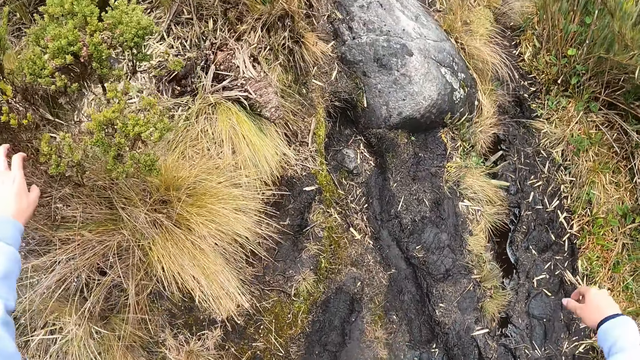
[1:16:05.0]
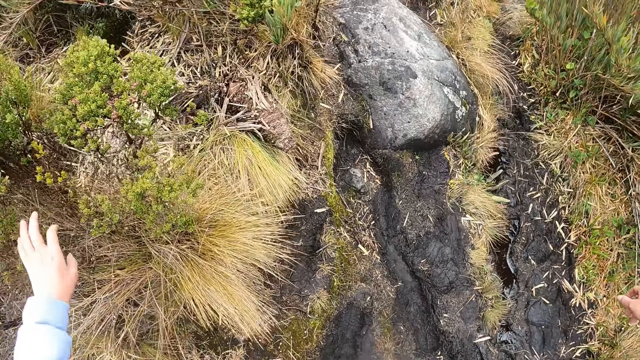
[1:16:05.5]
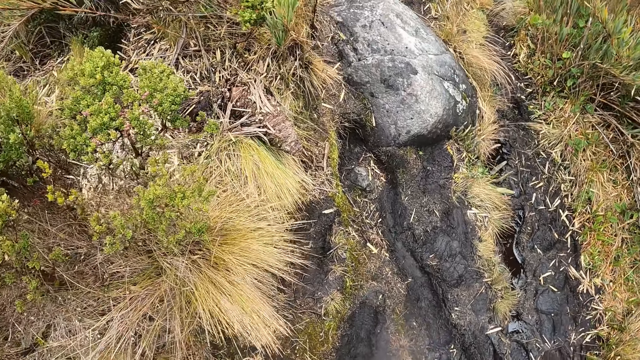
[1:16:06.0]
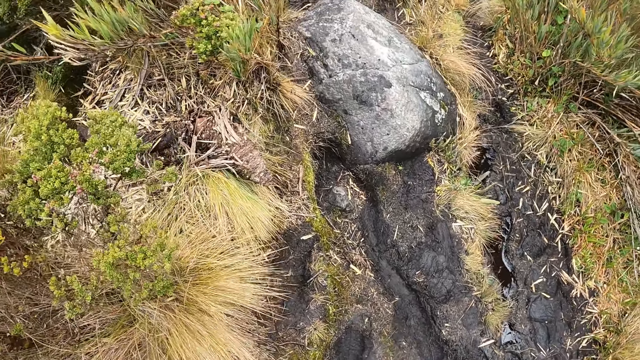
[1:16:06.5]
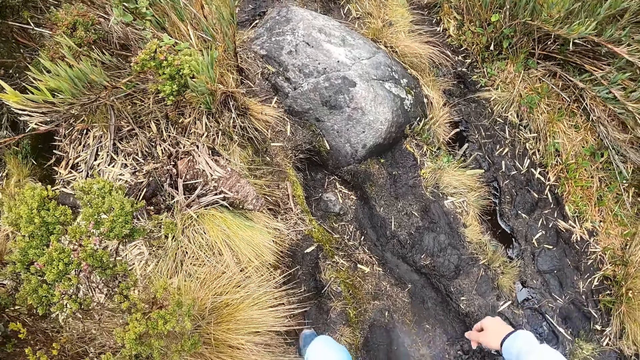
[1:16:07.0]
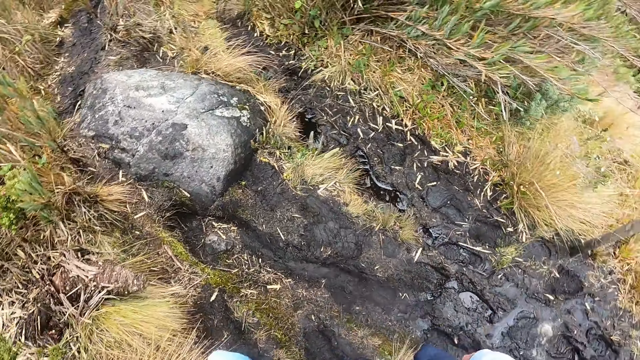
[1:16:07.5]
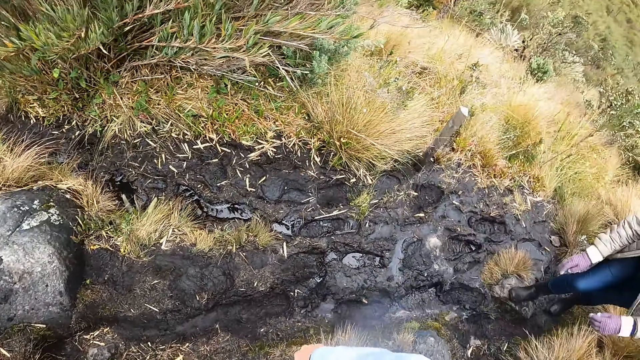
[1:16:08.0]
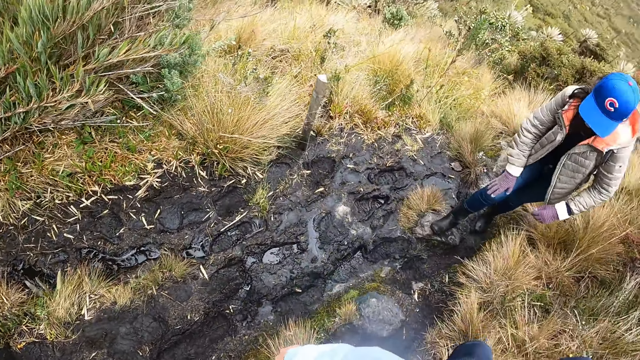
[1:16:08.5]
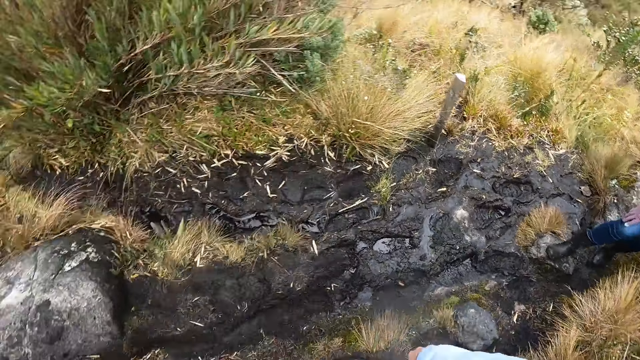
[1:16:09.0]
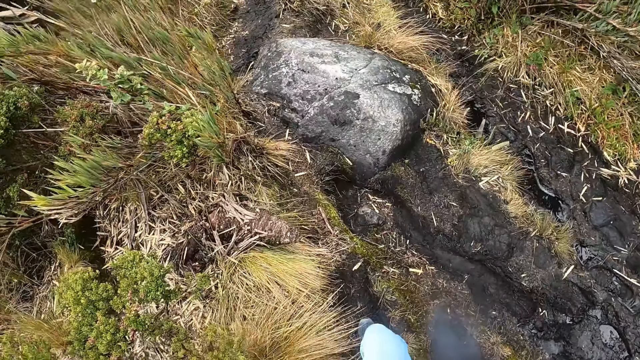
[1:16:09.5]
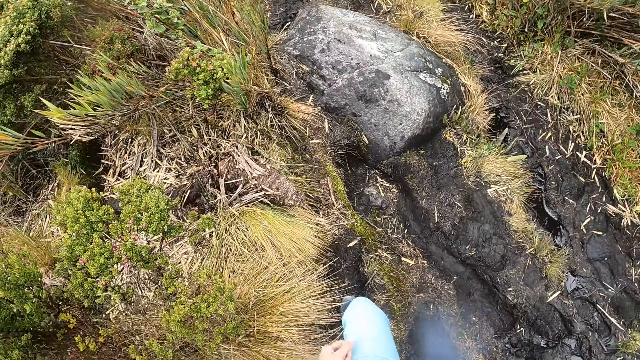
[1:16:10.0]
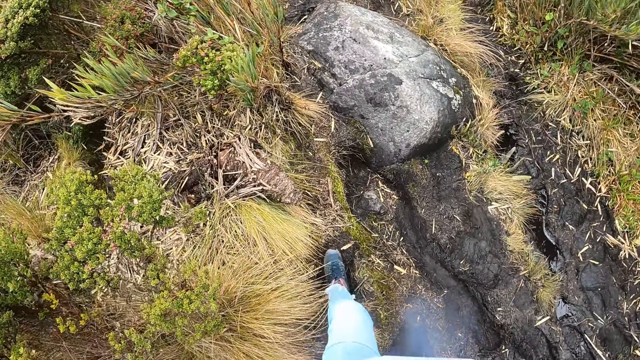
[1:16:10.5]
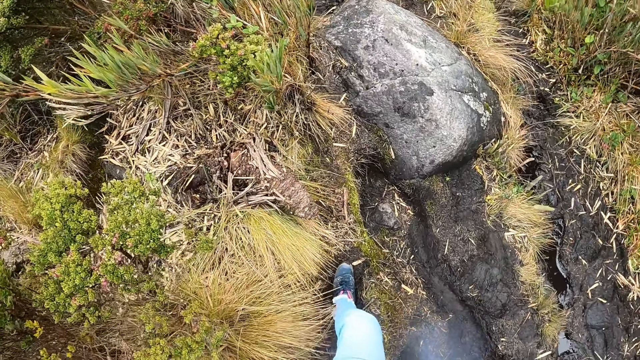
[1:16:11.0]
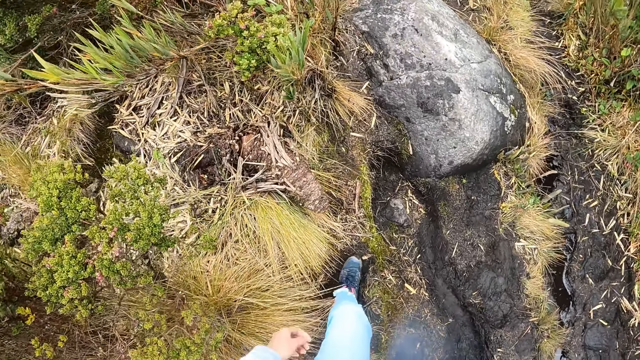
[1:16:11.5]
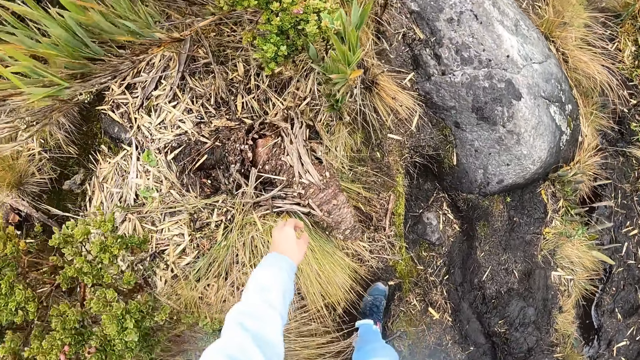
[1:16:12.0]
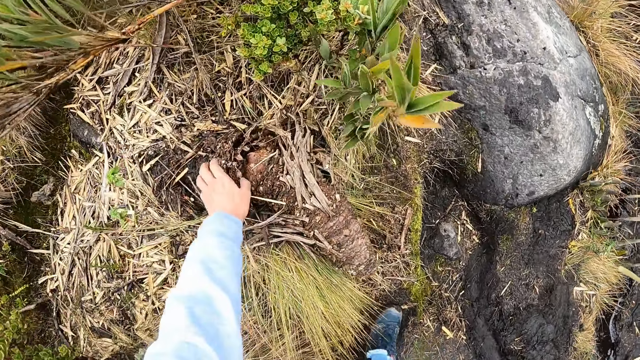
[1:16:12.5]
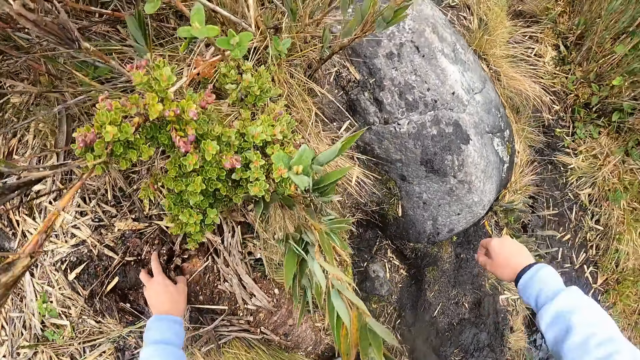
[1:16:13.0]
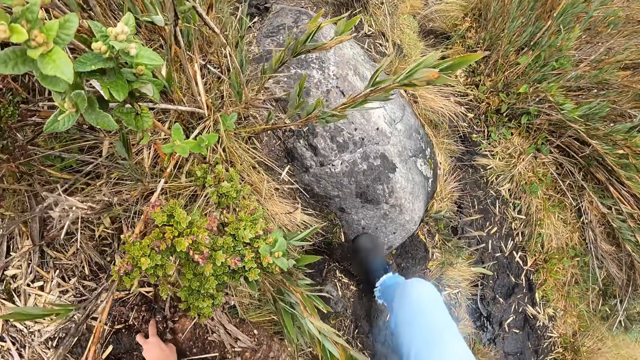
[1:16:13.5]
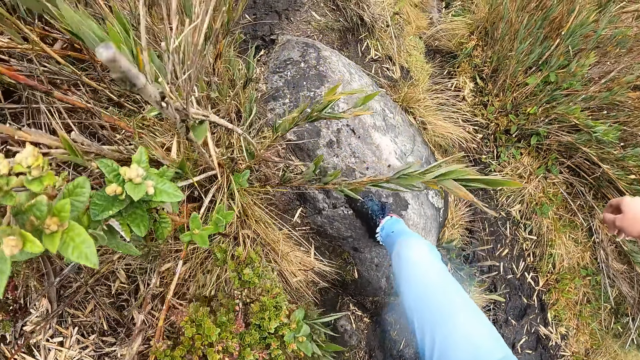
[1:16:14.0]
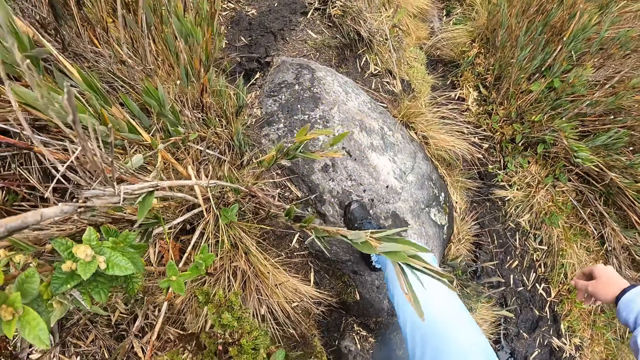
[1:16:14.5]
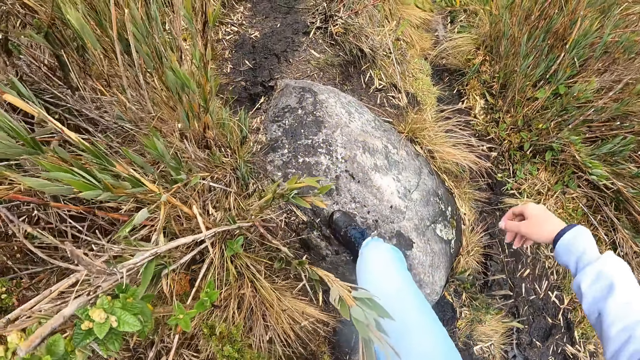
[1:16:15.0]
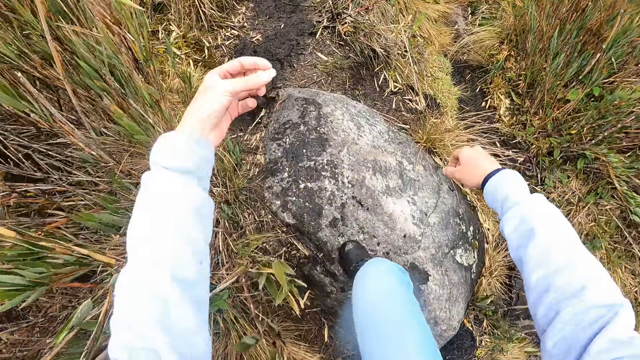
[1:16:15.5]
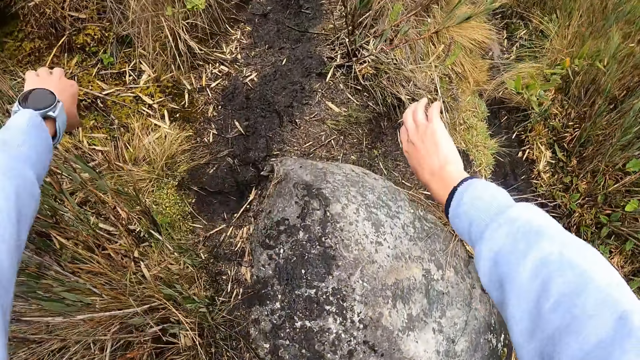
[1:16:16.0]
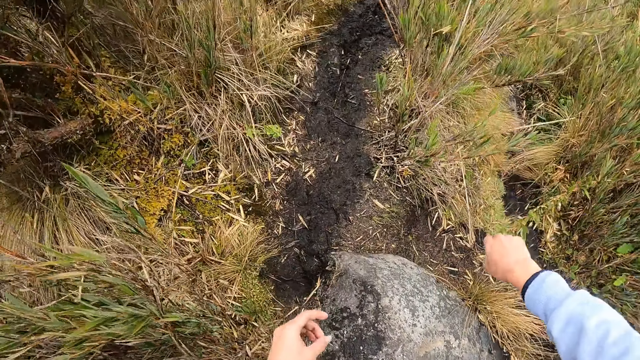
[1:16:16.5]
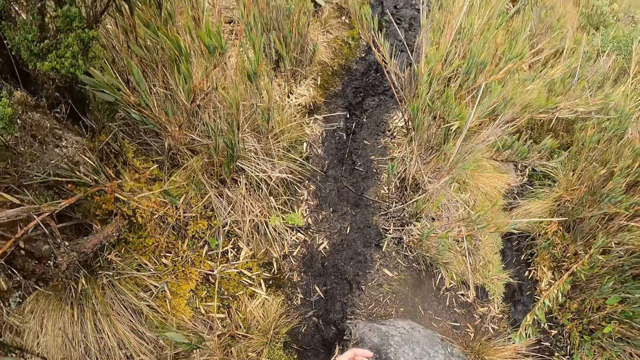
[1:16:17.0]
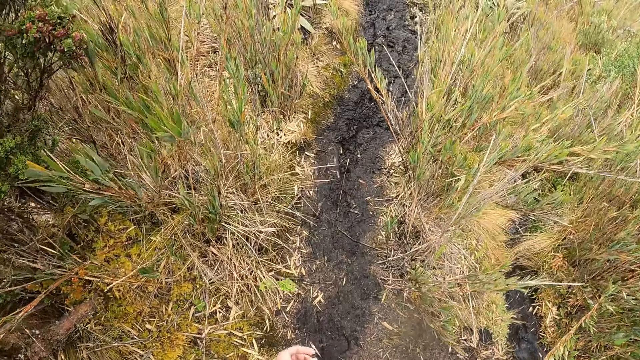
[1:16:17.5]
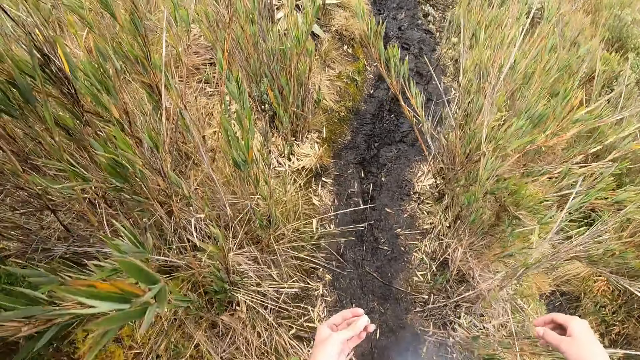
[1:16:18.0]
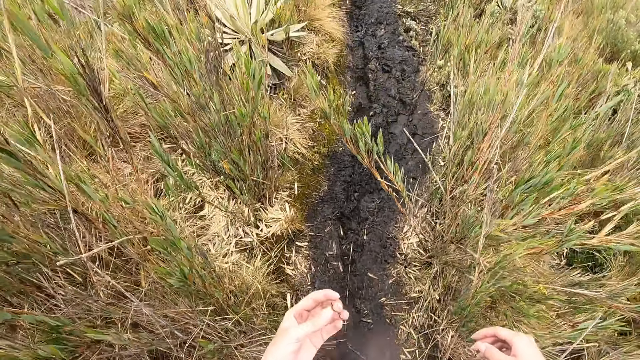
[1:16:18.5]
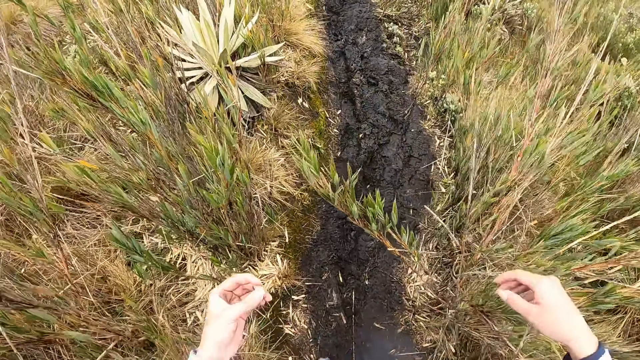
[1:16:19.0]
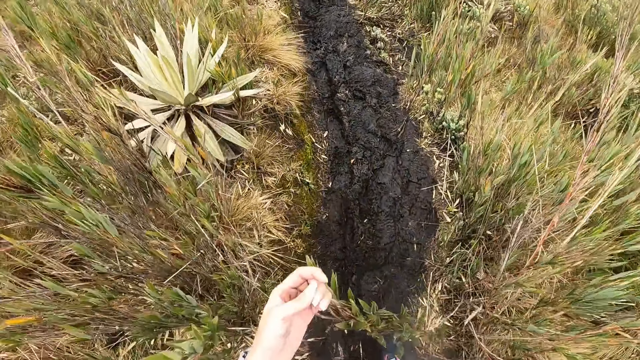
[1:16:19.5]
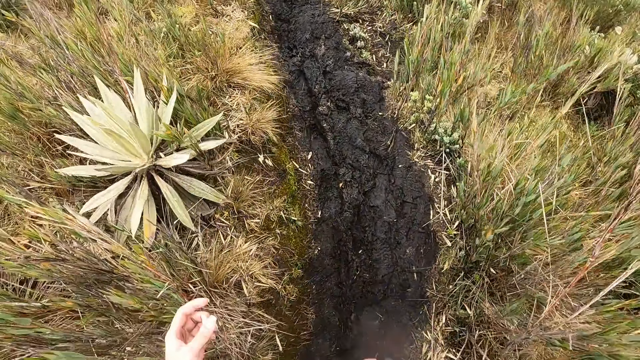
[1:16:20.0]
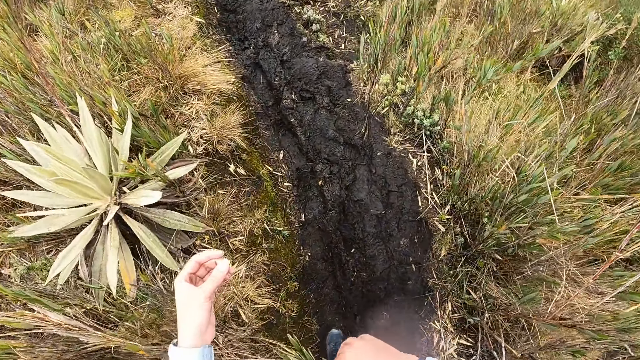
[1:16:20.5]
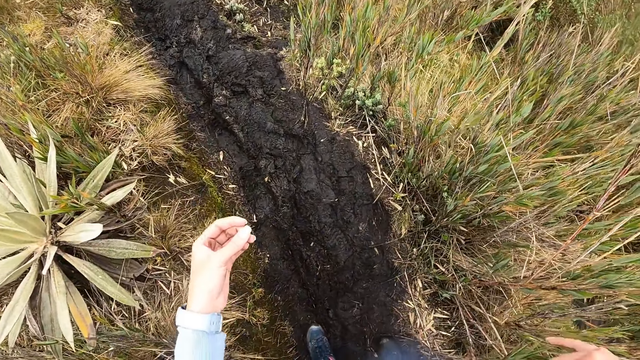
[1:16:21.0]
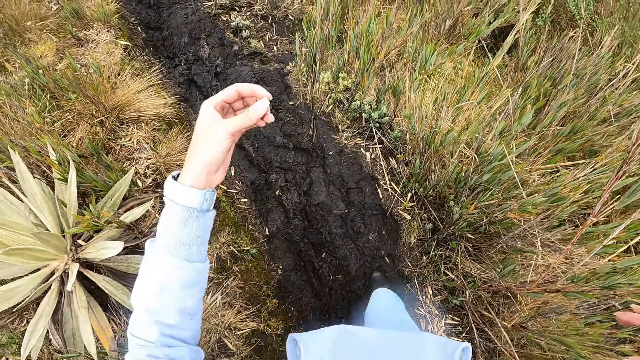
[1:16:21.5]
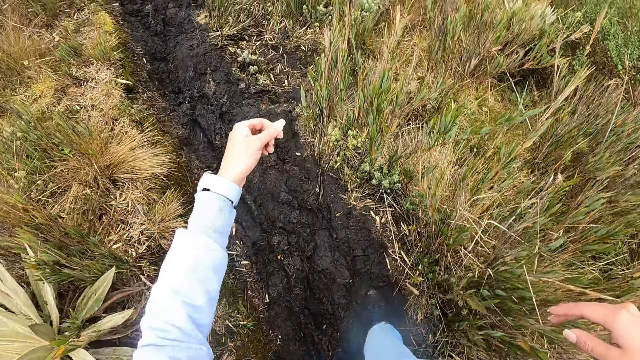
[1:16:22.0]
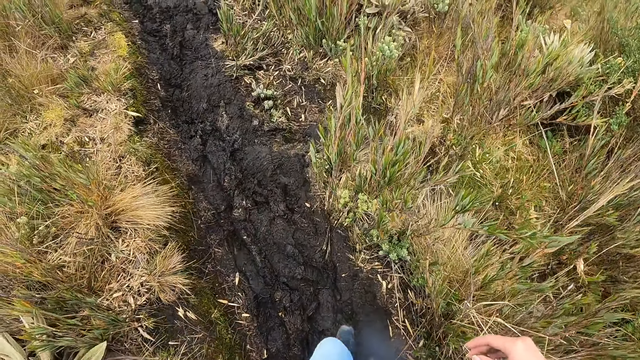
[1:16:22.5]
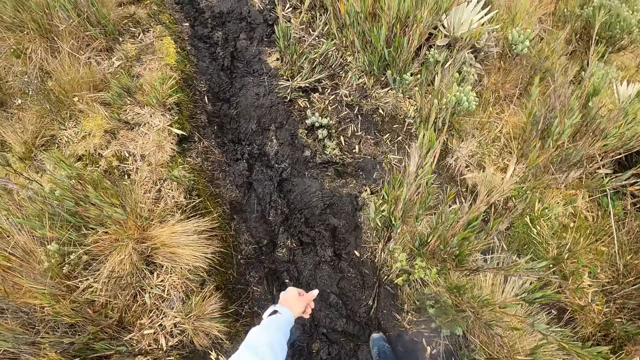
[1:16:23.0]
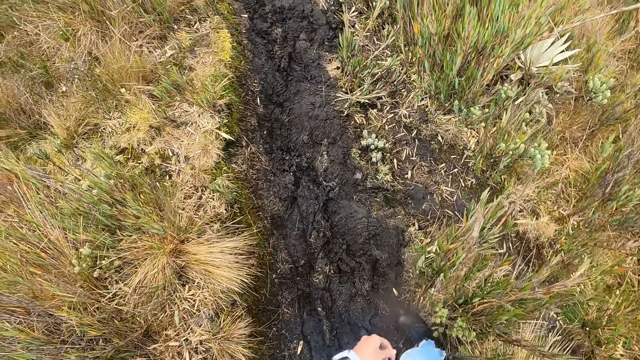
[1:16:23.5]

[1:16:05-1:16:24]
The woman walks on the trail. The camera wearer looks around the area. She walks through the path, places her left hand on a stone on the ground, and holds a plant with her hand. She walks over a rock. She walks on the trail. She rubs the fingers.

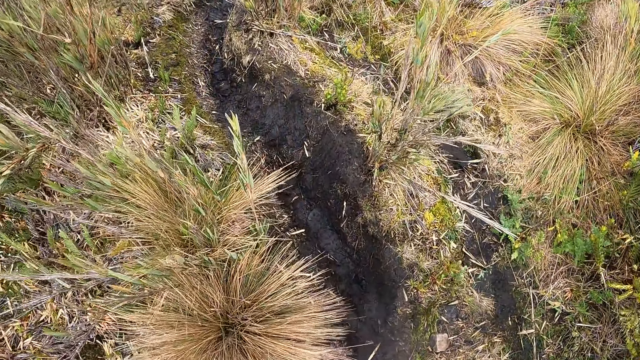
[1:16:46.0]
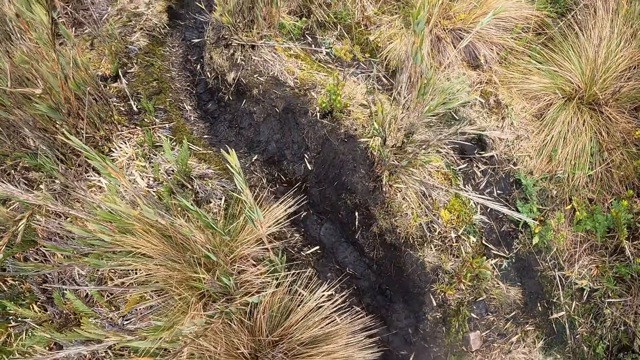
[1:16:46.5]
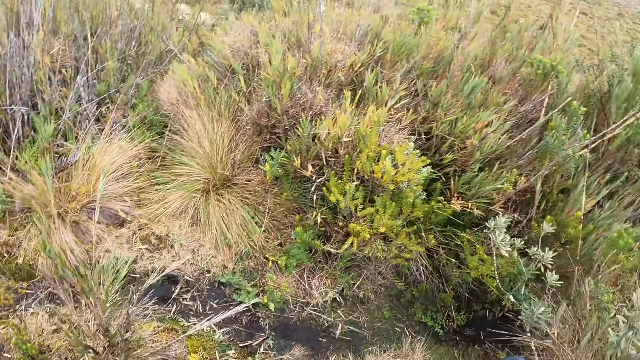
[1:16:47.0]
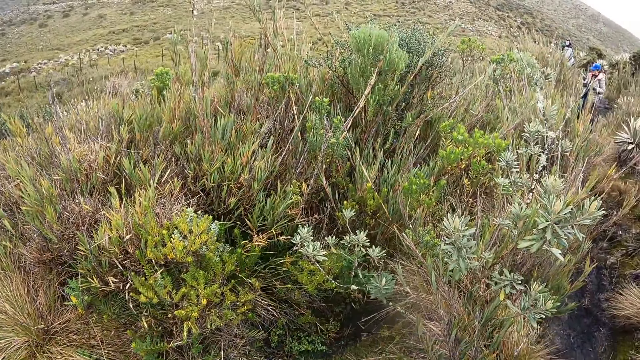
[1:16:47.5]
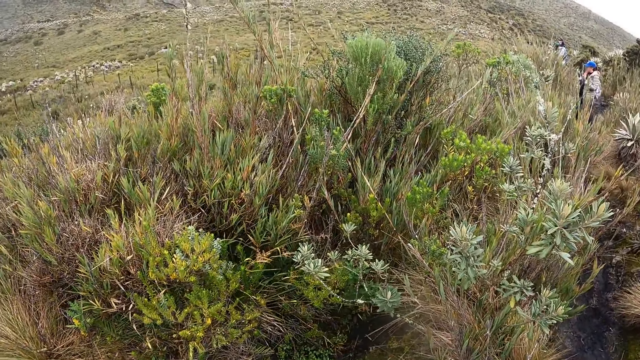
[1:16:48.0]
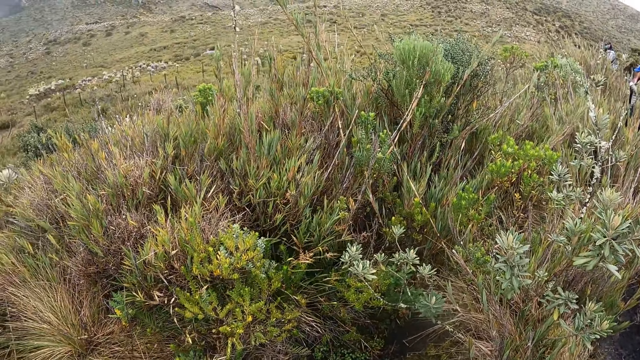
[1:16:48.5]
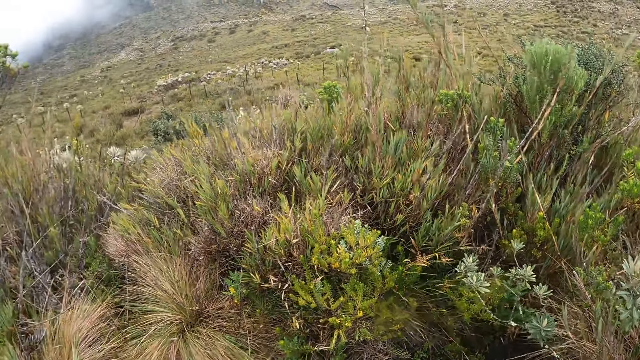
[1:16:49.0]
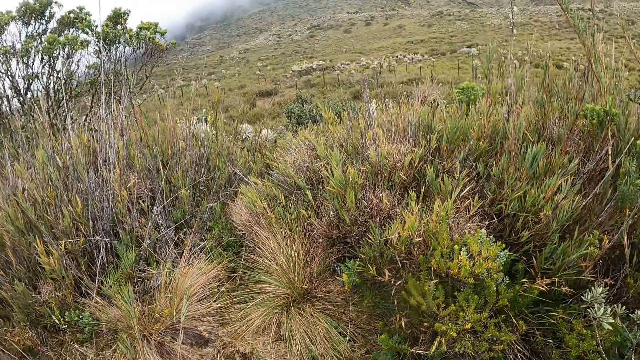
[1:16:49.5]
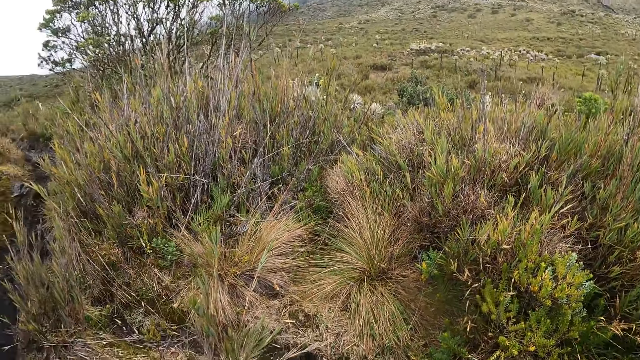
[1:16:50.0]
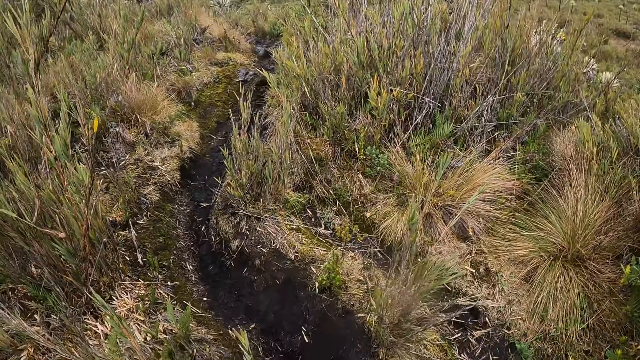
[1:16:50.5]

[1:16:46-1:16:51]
The camera wearer looks around the vegetation.
